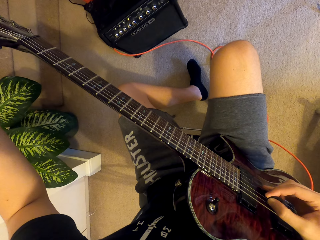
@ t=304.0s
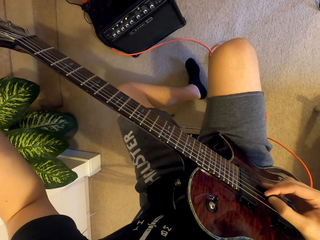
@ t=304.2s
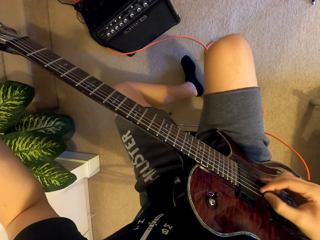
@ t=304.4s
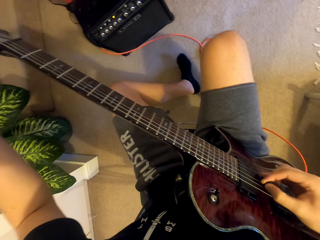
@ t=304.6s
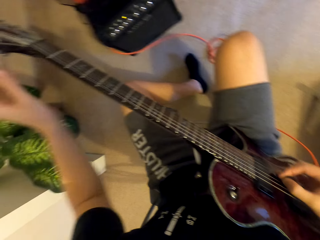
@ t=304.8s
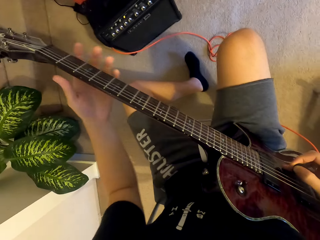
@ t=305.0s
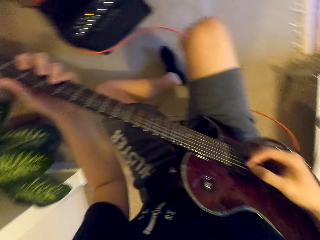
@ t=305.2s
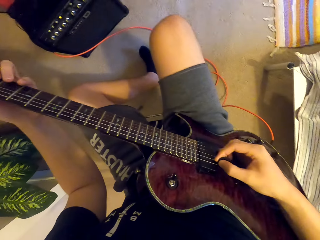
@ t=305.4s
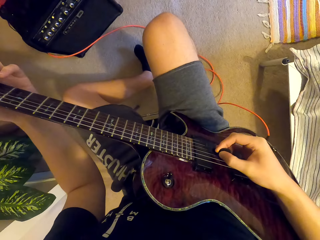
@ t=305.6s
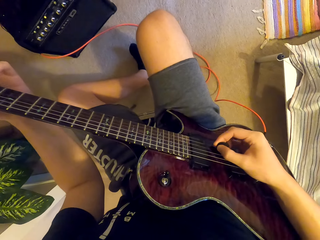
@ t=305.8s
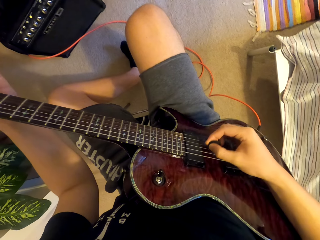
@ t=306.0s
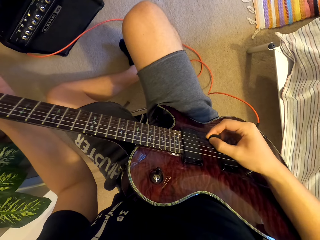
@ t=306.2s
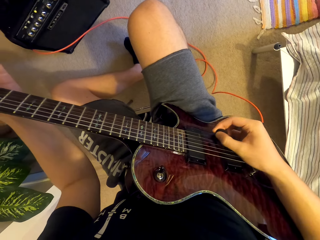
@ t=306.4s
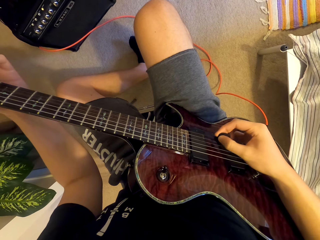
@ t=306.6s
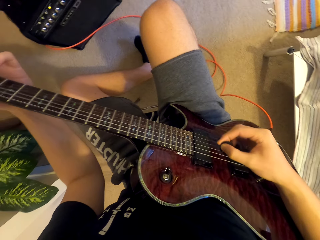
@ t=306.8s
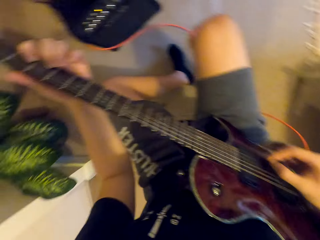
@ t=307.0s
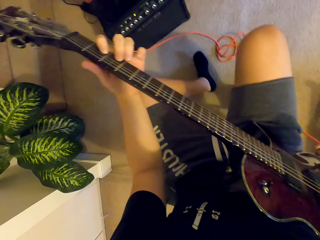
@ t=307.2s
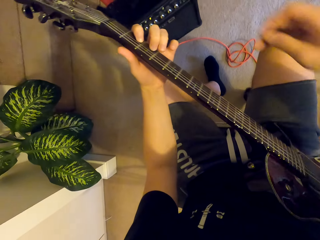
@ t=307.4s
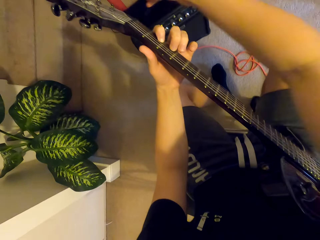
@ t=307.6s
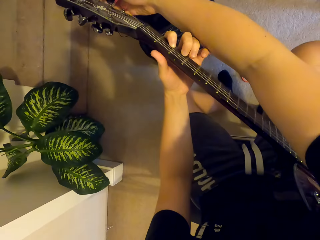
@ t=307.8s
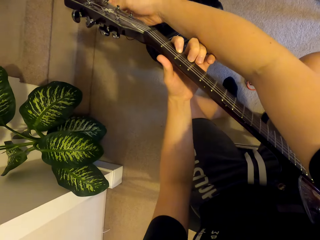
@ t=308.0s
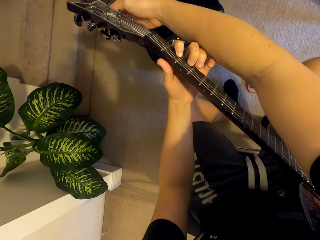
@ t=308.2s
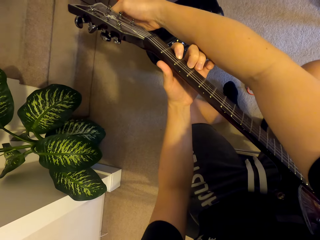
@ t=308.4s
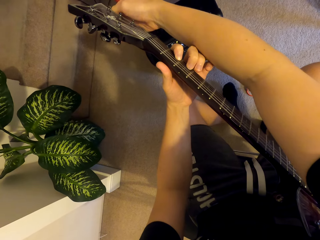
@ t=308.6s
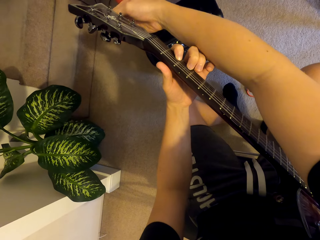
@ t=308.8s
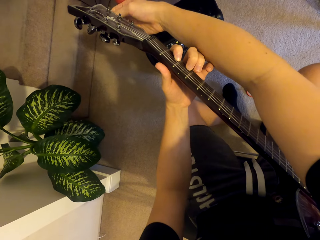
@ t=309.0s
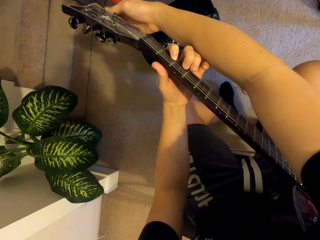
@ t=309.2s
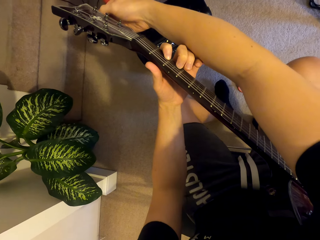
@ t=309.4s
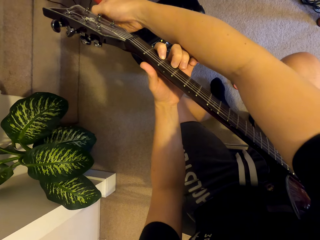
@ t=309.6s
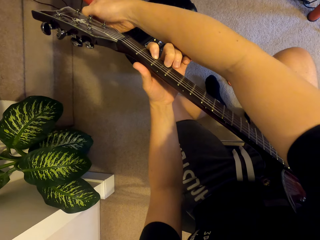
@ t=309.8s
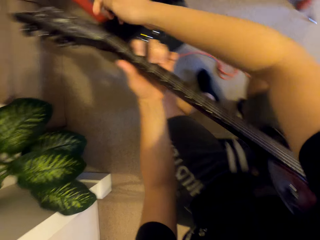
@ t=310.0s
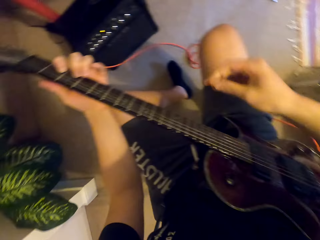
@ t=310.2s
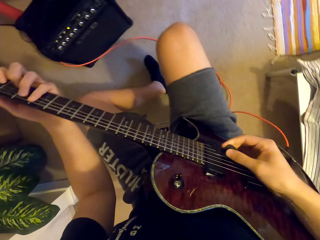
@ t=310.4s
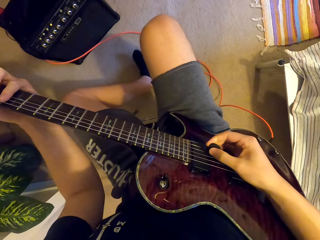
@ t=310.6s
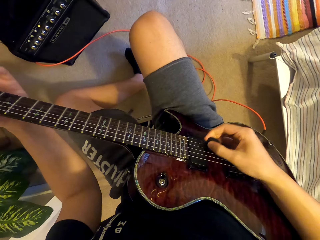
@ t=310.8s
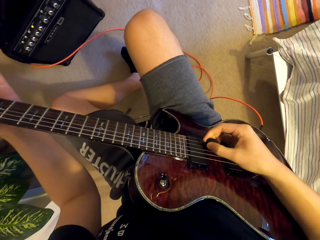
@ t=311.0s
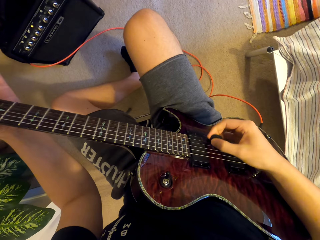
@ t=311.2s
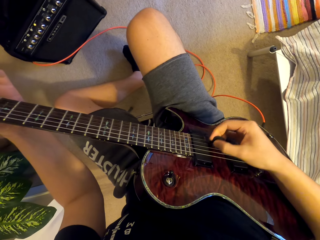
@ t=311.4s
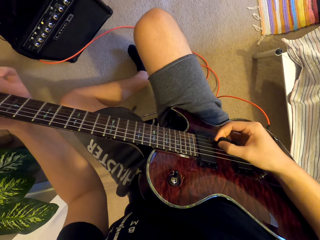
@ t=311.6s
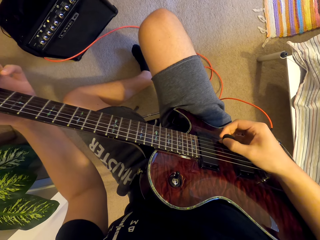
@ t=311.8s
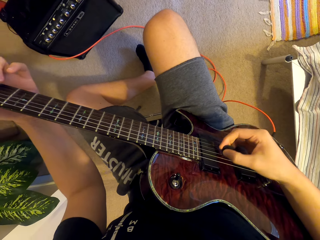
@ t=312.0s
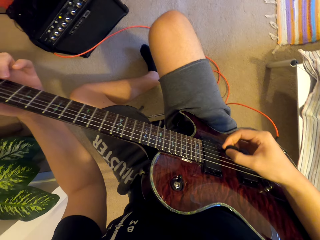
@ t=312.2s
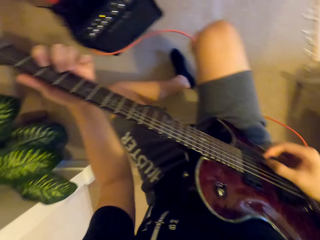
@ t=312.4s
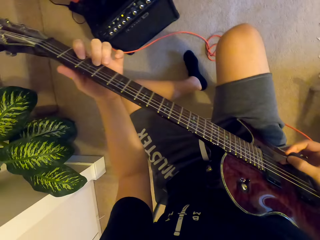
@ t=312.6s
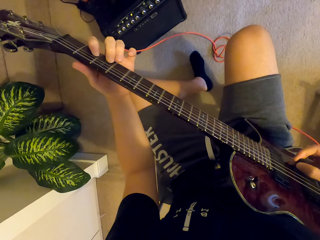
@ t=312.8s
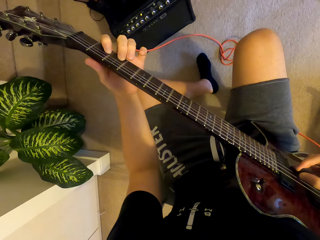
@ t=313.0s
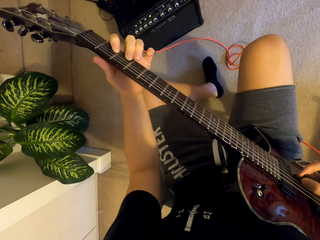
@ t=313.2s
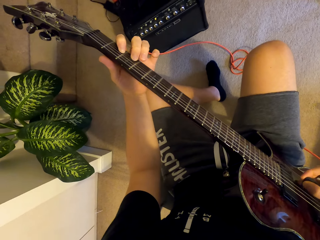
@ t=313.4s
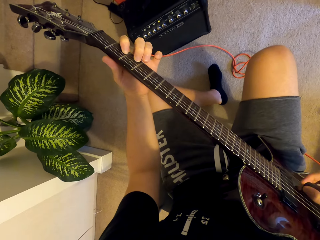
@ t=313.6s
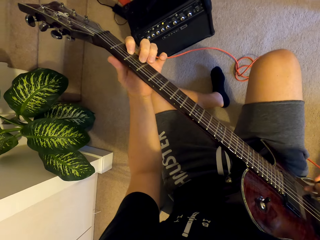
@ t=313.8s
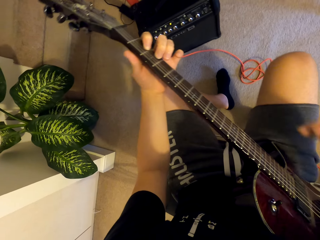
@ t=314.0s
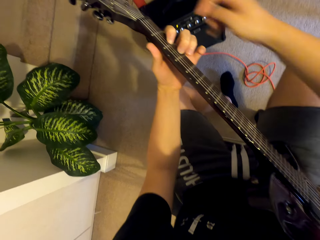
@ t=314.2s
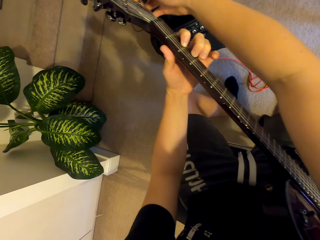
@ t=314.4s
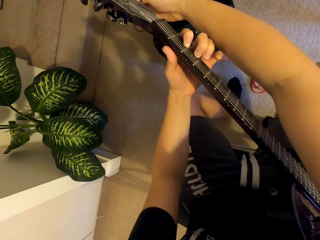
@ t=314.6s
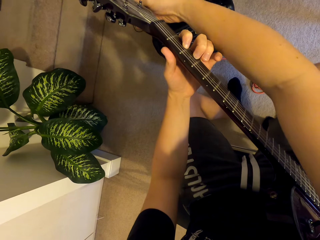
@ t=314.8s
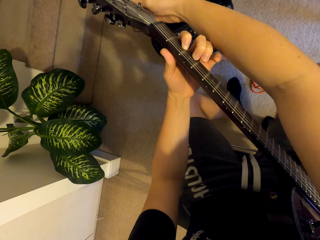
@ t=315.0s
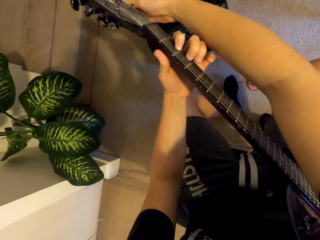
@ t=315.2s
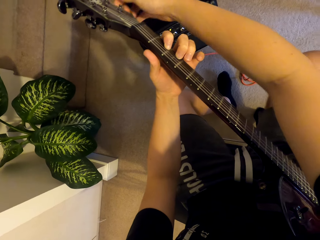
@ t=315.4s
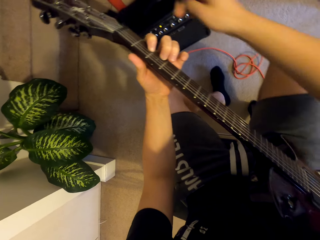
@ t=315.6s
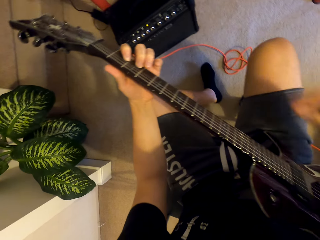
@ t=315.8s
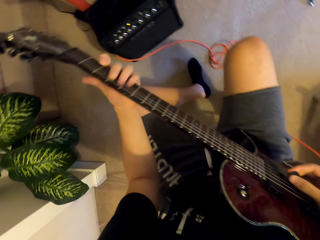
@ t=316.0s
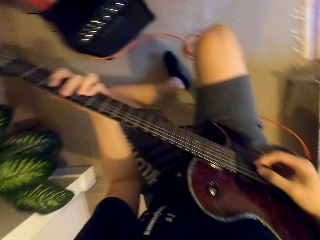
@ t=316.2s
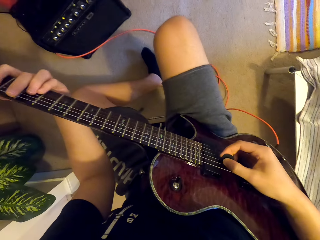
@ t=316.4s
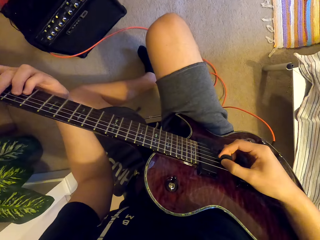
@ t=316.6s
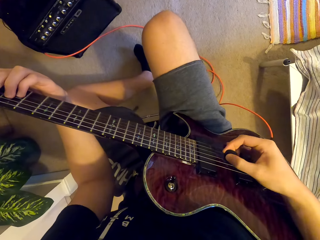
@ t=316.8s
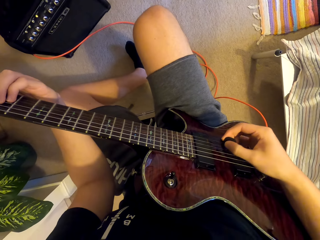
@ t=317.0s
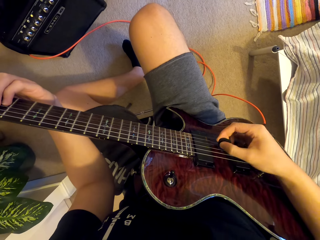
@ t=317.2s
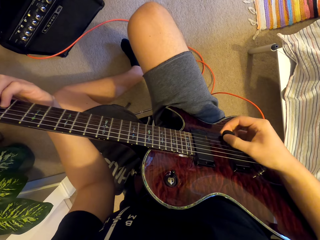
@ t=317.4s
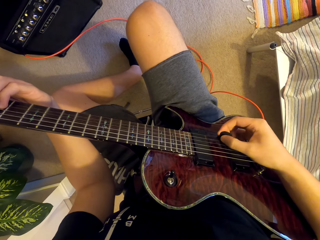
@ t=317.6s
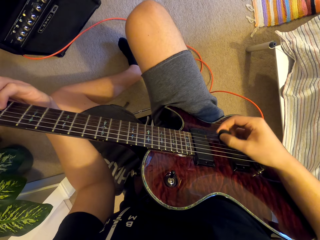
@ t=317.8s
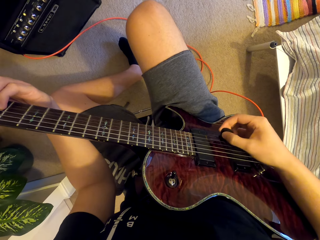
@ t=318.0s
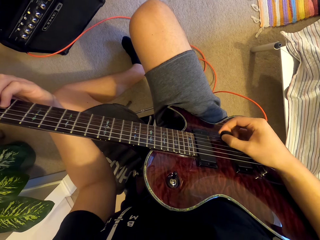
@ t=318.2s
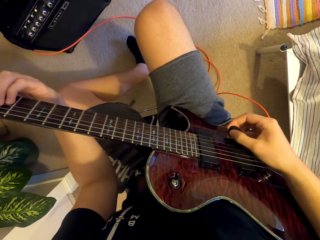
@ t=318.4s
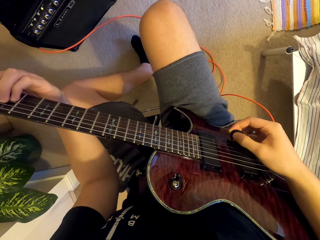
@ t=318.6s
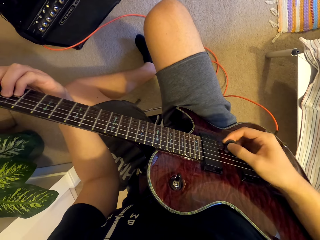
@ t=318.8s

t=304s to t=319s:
The camera wearer adjusts the guitar buttons. They play the guitar. They adjust the guitar buttons. They play the guitar.

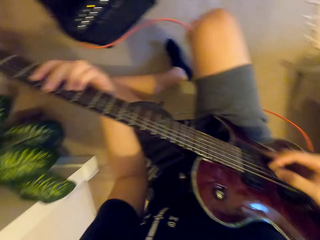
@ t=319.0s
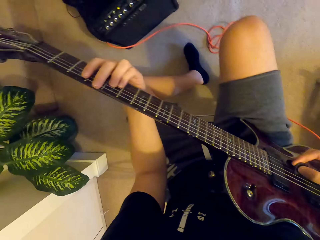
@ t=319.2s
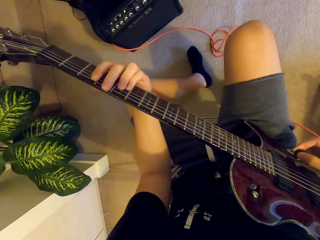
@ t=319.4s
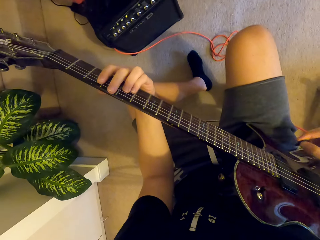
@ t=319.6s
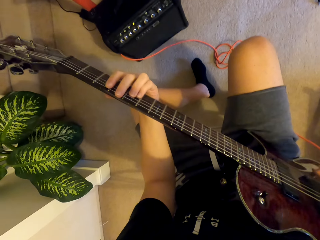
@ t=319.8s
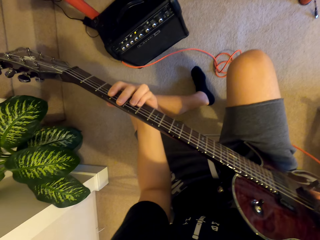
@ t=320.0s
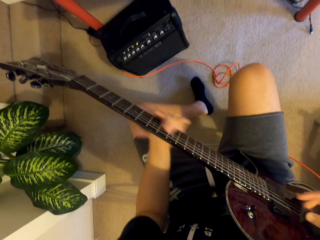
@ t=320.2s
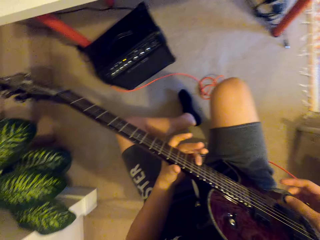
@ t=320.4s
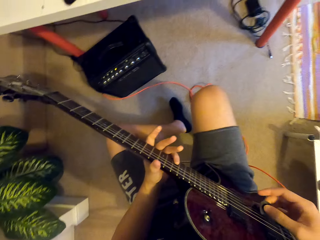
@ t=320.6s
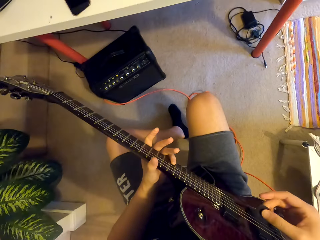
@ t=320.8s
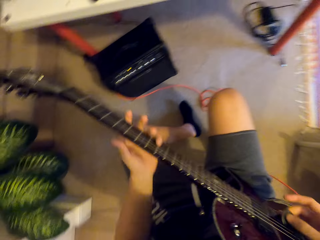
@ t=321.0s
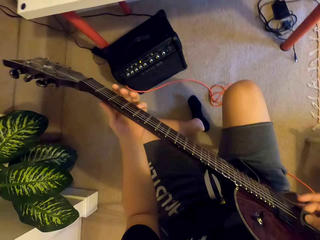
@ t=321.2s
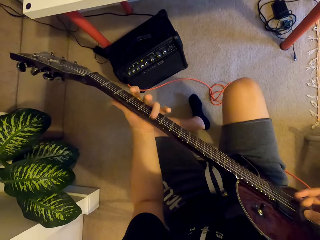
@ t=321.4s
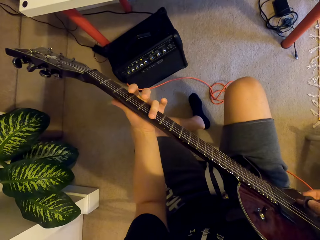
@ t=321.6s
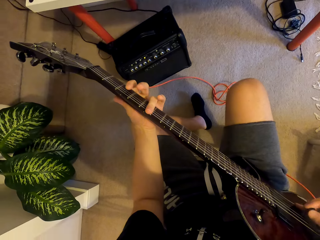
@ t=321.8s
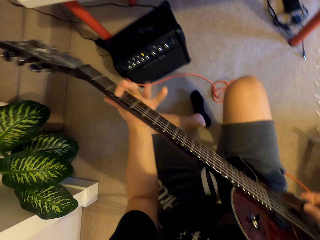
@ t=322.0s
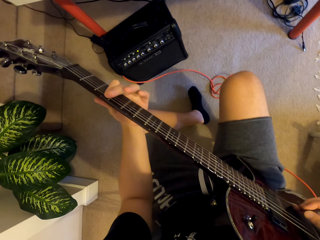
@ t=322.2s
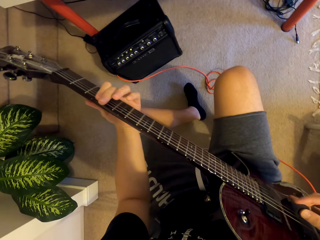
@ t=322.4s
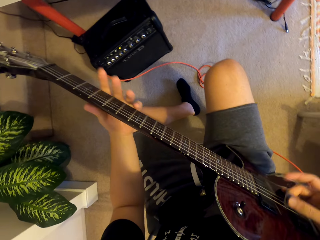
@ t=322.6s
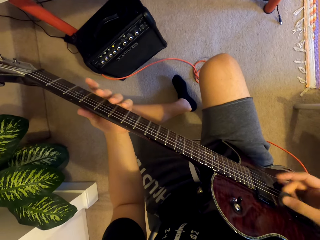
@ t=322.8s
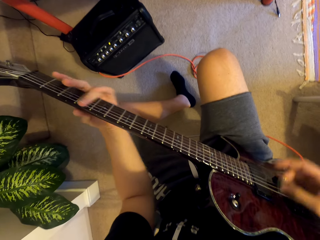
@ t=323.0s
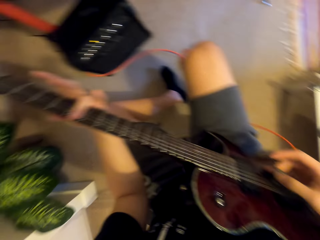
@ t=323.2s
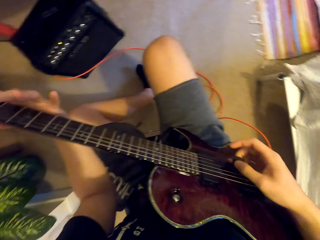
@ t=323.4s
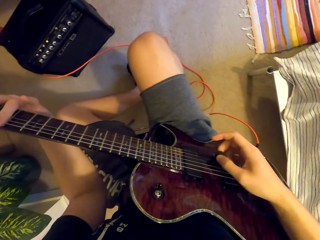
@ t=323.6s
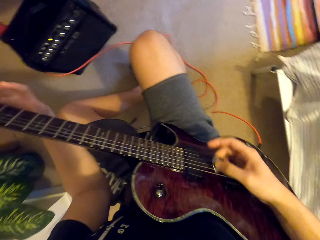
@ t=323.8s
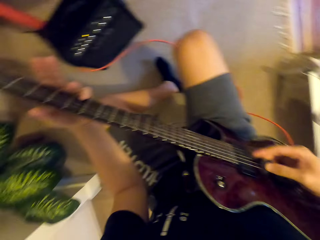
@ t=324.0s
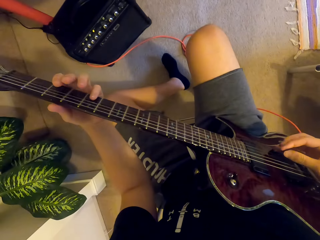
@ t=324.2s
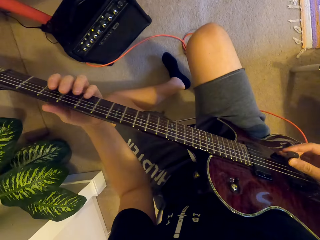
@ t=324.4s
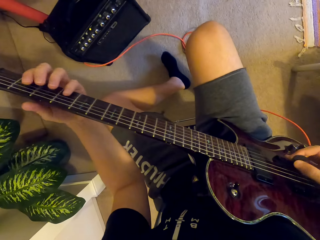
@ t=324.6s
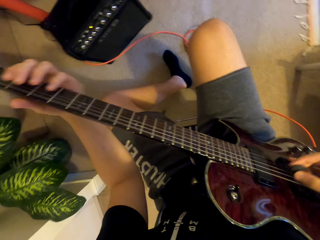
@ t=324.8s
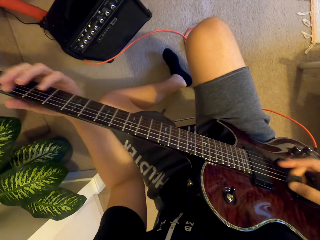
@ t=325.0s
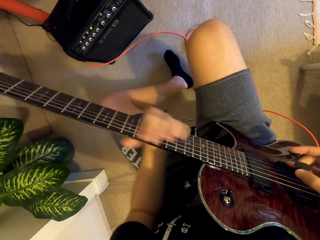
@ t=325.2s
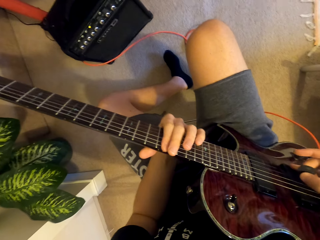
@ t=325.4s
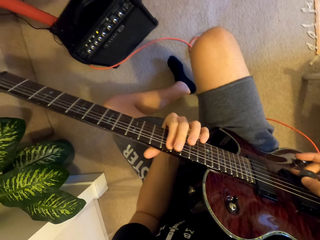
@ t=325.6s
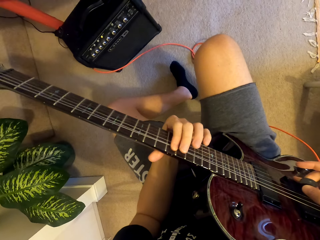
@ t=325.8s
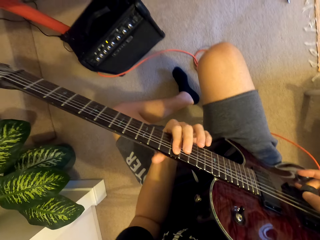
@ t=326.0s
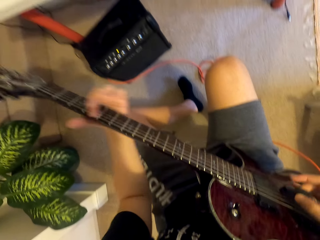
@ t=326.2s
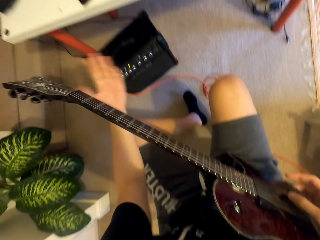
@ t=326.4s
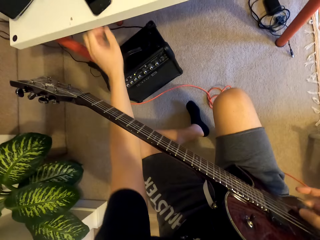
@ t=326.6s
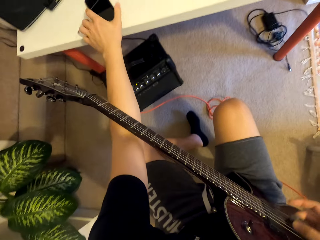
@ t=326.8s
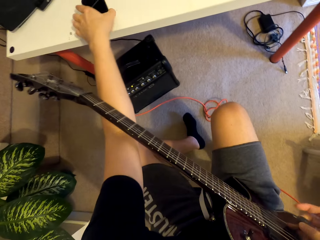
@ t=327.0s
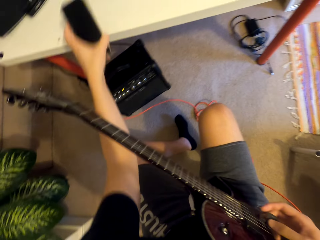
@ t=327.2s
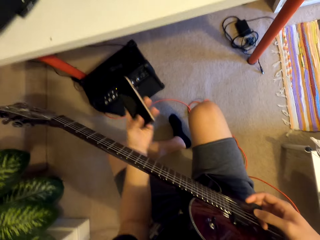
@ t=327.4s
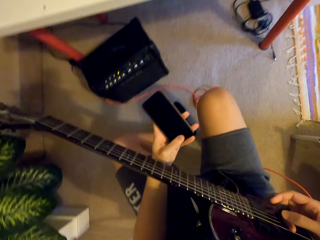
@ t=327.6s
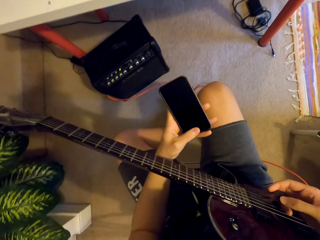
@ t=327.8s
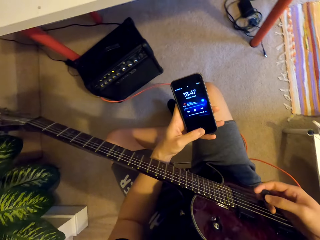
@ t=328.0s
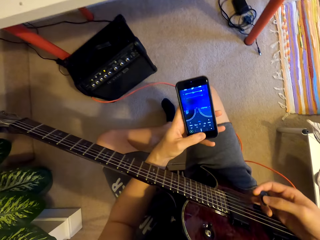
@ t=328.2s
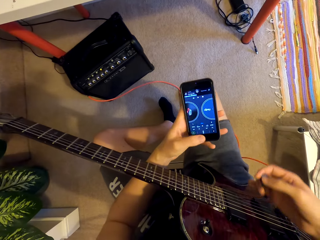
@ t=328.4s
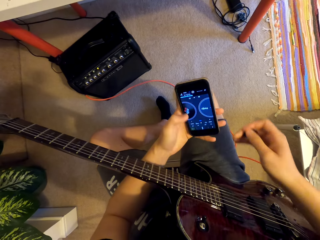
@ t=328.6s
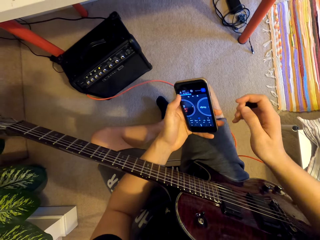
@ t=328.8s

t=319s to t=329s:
The camera wearer picks up a phone from the table with his left hand. He checks the phone.
